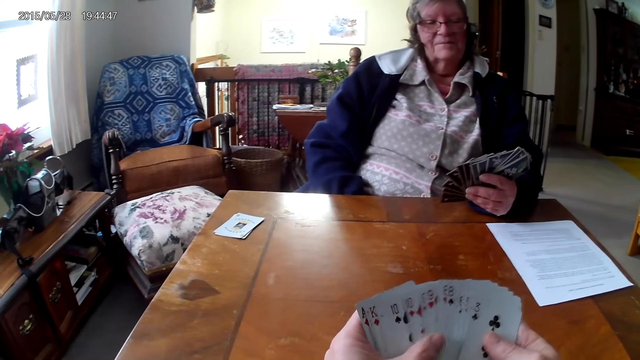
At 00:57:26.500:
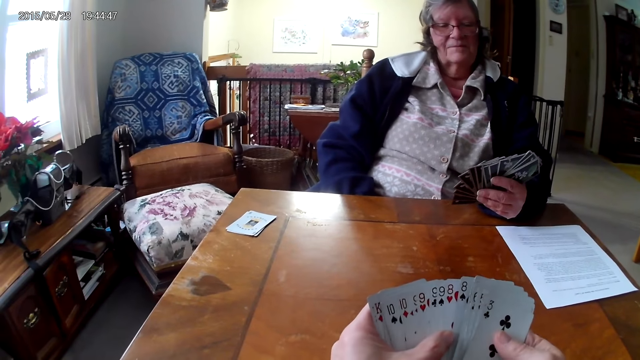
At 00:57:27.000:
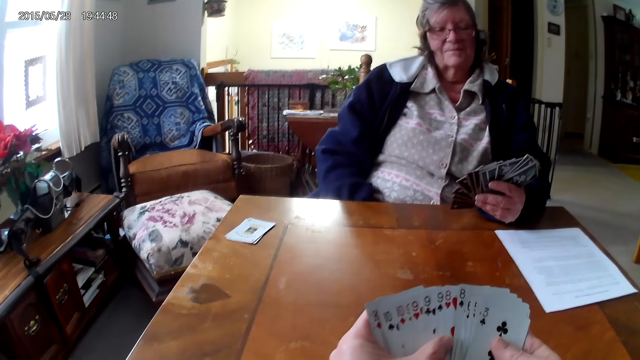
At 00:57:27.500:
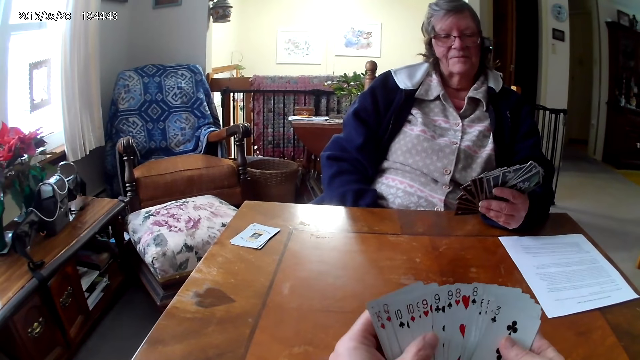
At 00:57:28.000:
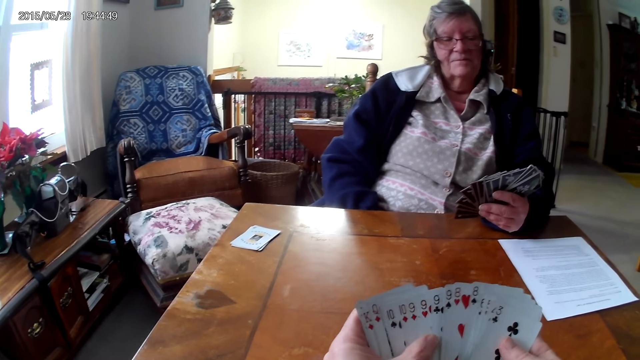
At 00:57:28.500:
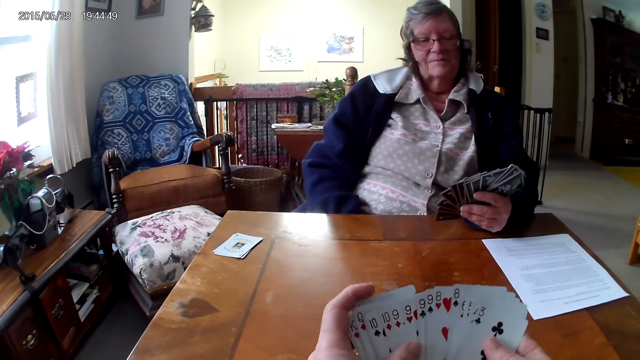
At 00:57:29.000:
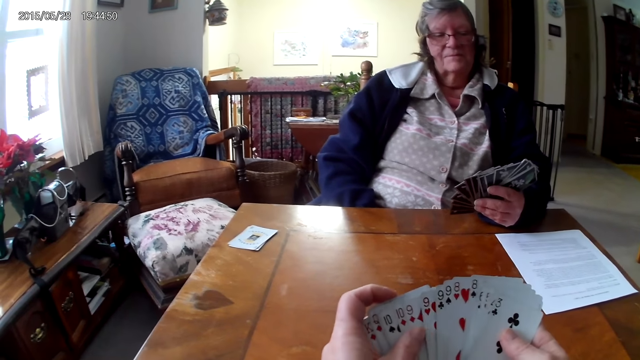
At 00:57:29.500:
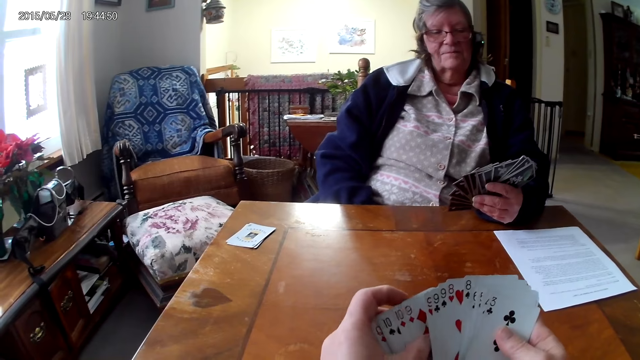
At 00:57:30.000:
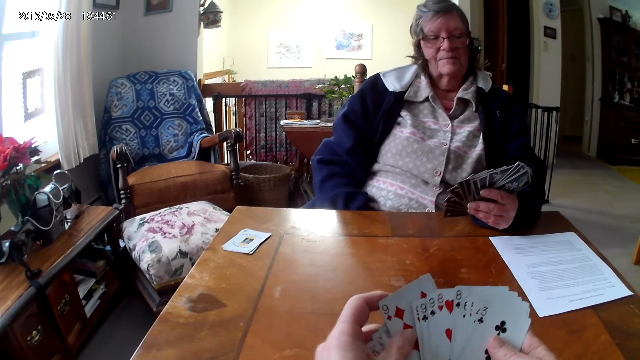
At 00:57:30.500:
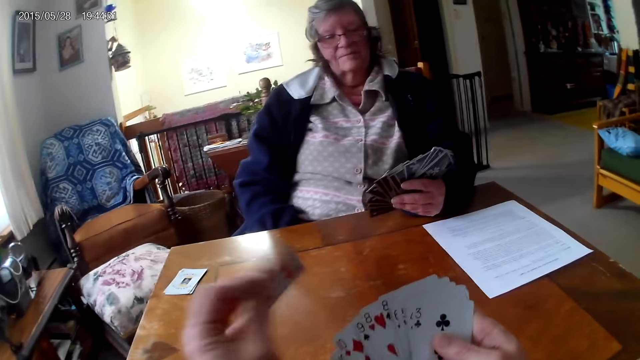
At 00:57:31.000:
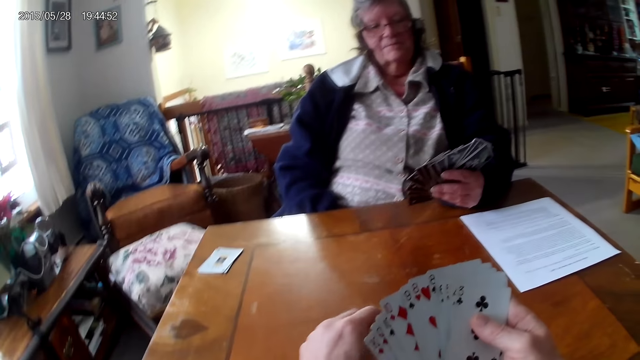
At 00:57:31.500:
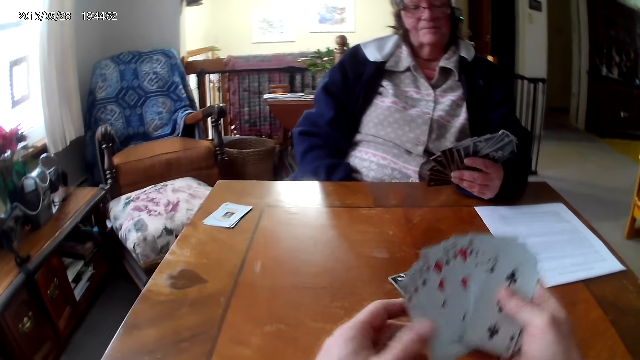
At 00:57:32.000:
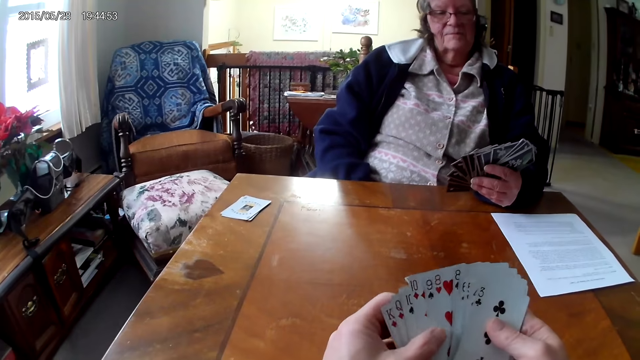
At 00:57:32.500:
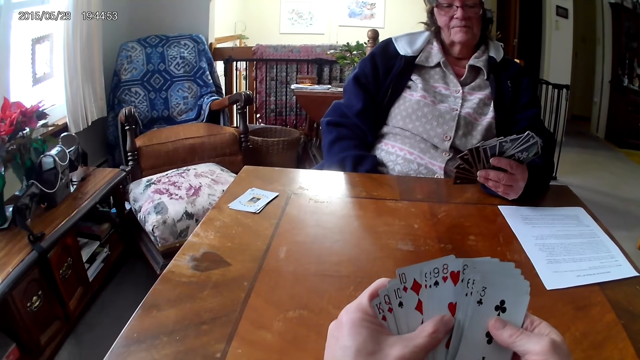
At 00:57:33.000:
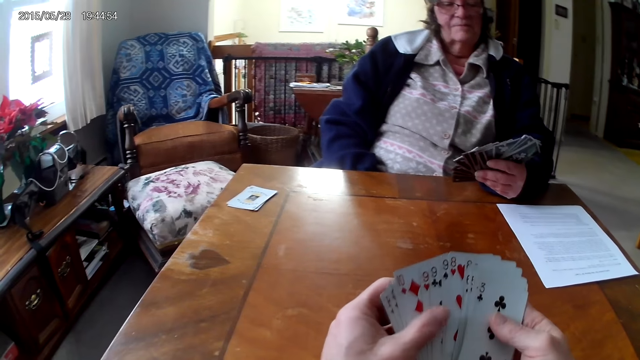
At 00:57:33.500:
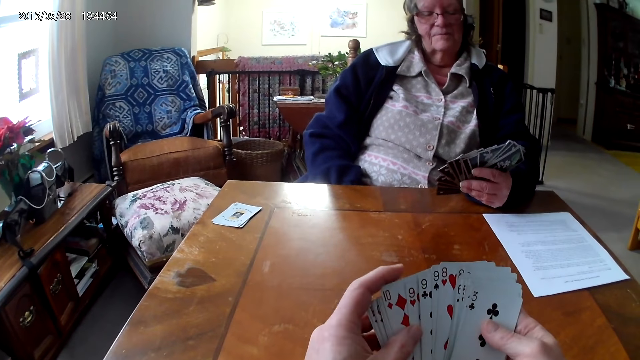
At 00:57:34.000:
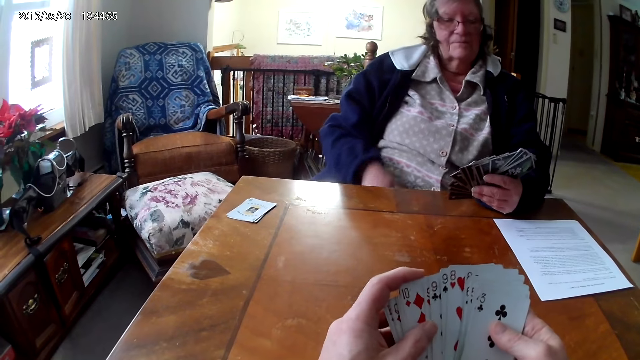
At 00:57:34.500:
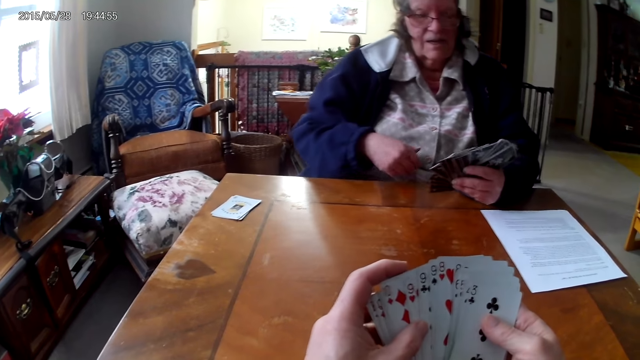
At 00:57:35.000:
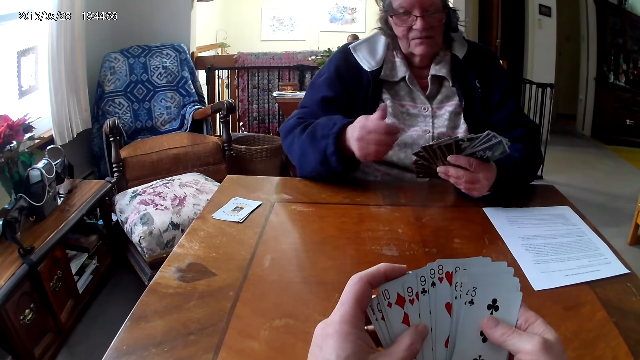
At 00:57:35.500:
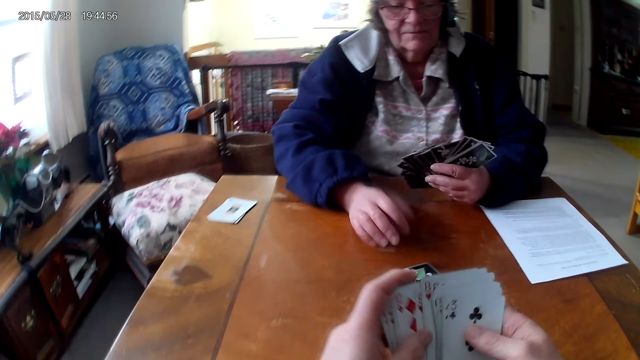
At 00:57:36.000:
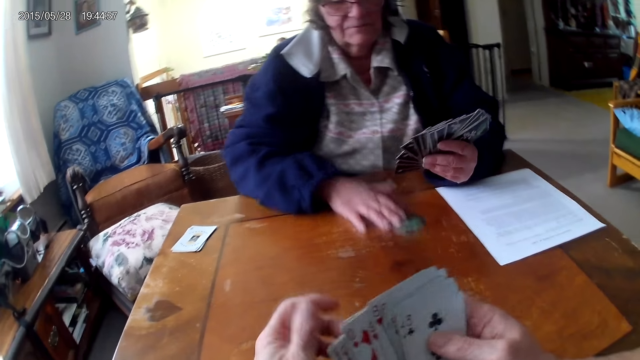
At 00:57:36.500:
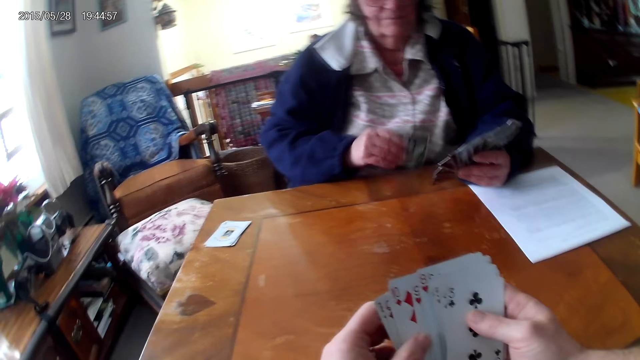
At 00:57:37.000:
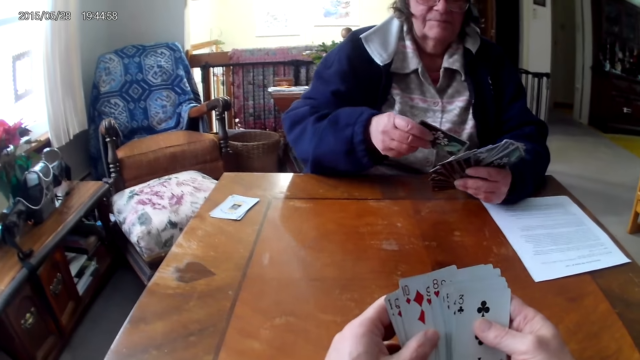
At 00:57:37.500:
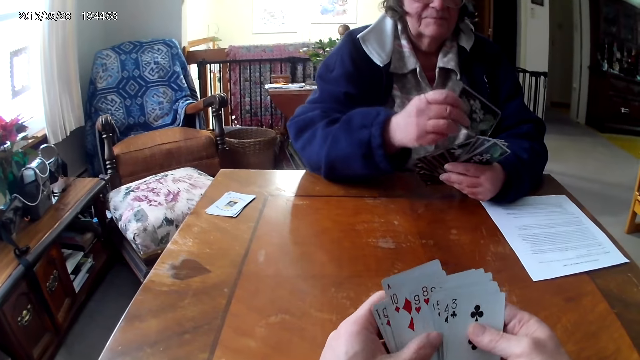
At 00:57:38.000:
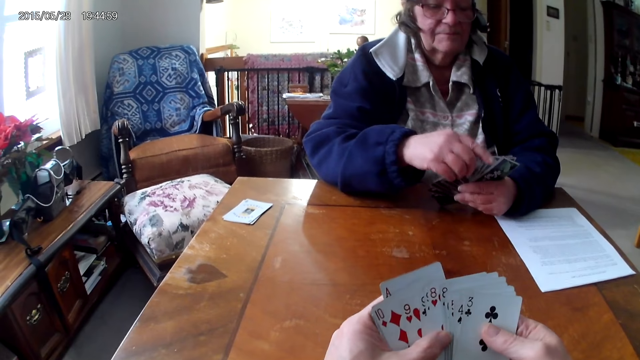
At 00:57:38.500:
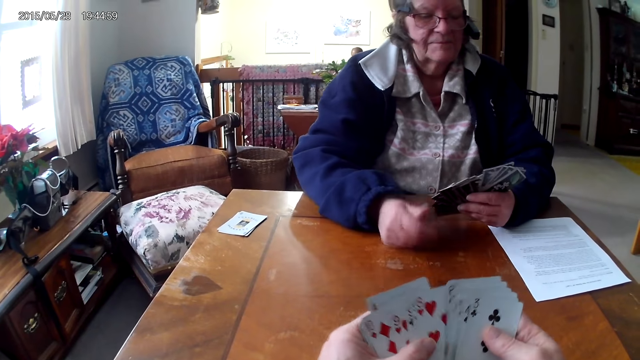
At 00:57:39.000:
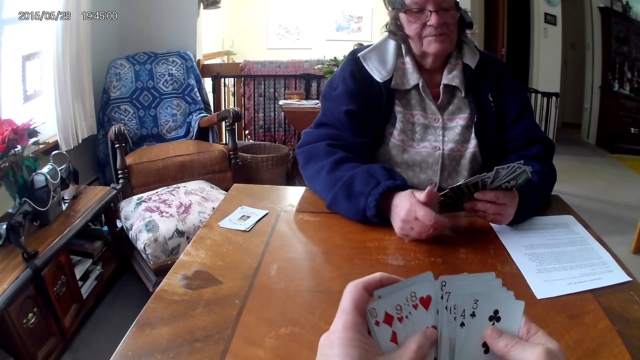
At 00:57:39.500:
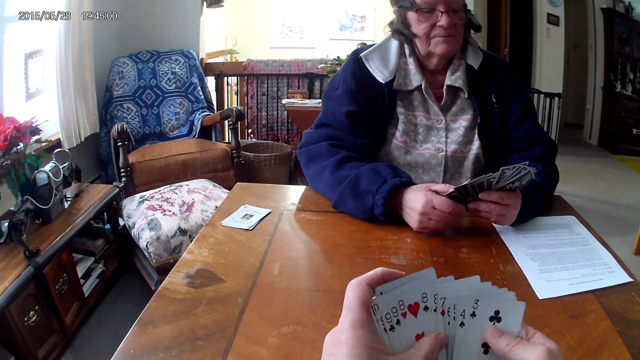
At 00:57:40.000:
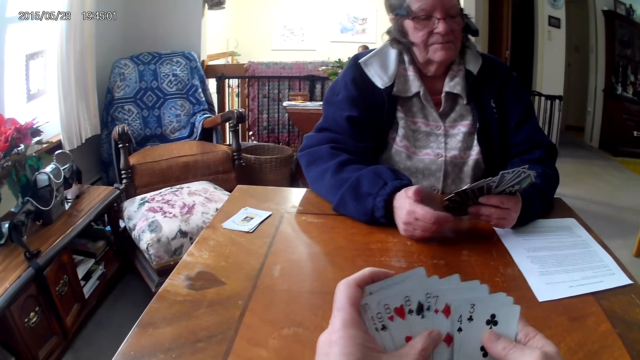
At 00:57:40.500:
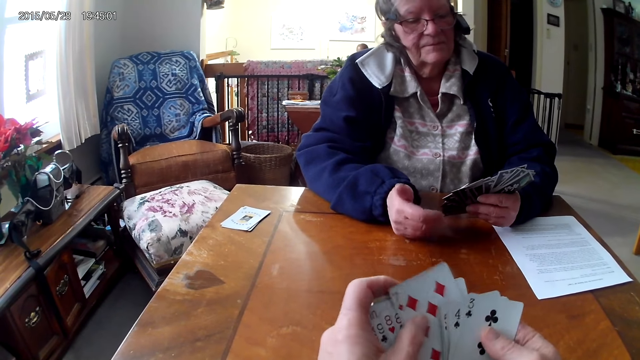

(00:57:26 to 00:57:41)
The camera wearer puts the card on the table. A woman picks up the card from the table. The camera wearer looks at the cards.

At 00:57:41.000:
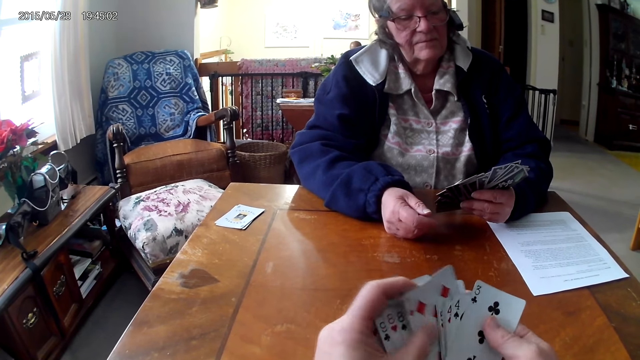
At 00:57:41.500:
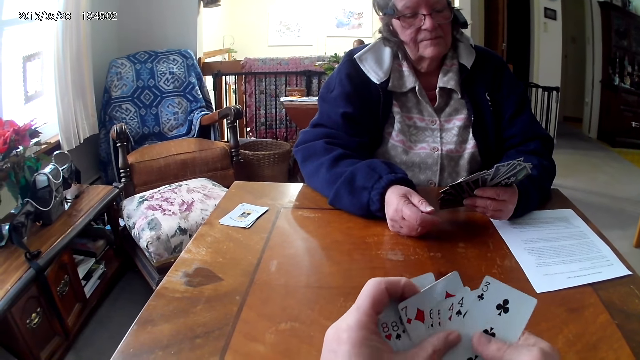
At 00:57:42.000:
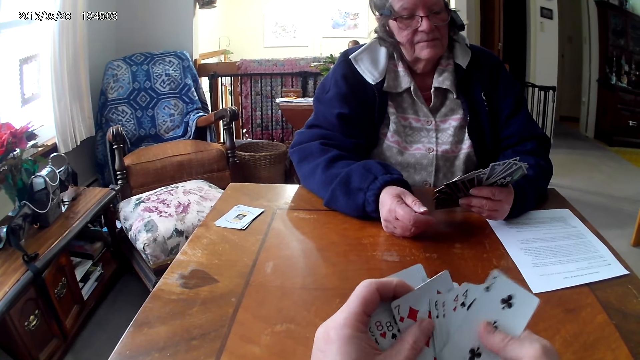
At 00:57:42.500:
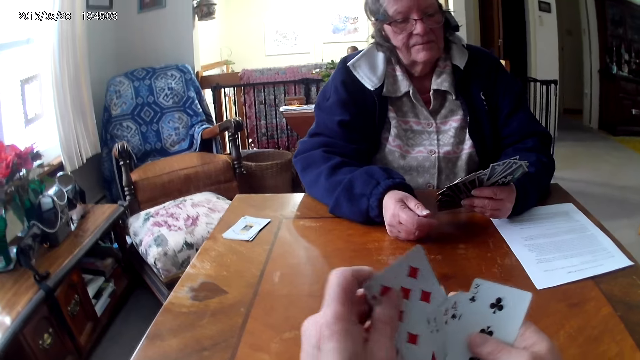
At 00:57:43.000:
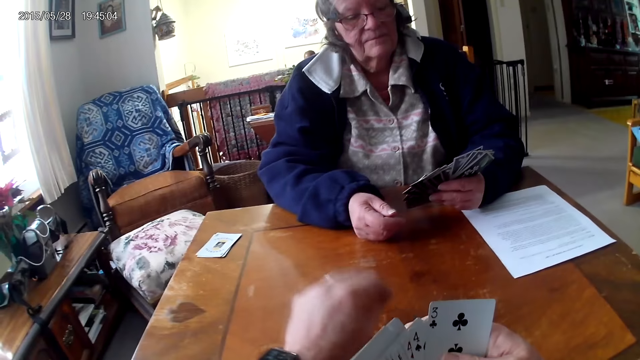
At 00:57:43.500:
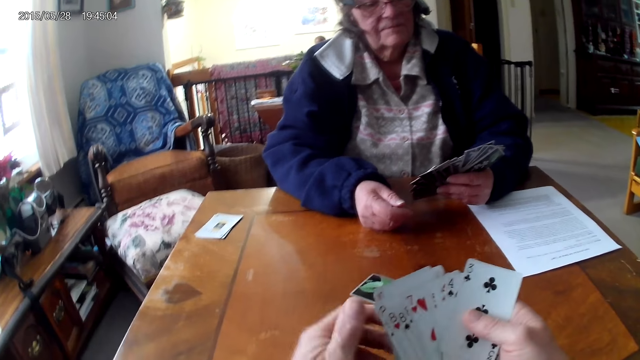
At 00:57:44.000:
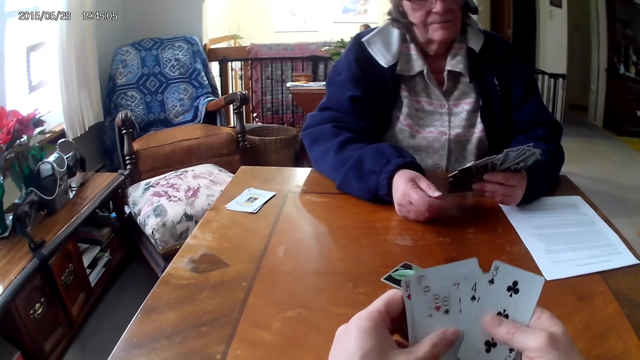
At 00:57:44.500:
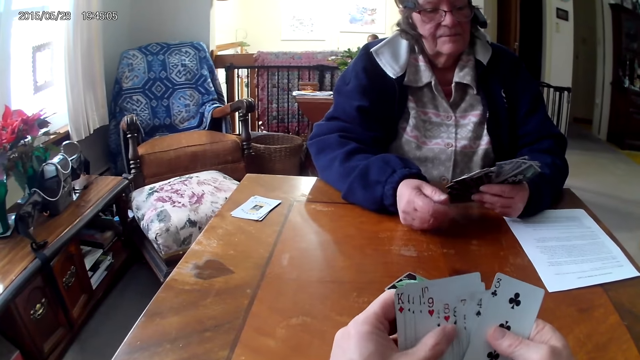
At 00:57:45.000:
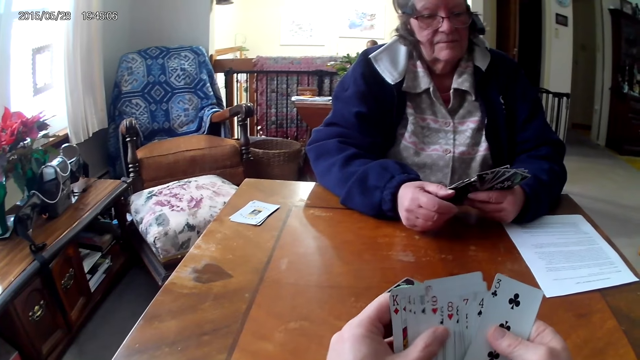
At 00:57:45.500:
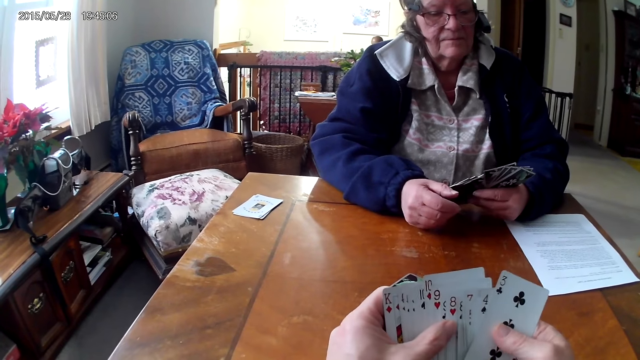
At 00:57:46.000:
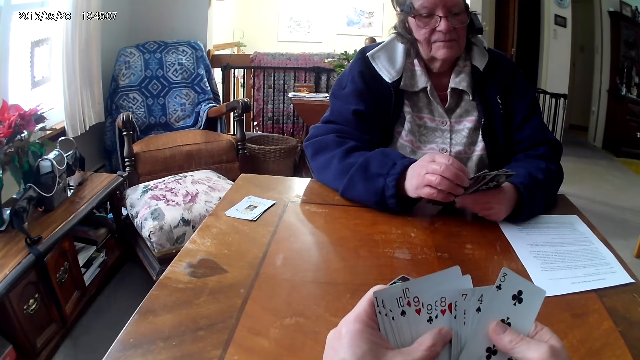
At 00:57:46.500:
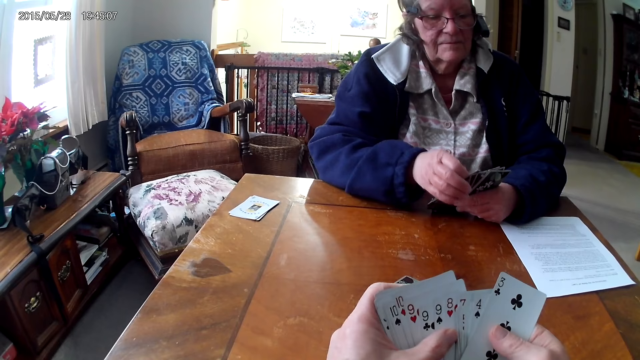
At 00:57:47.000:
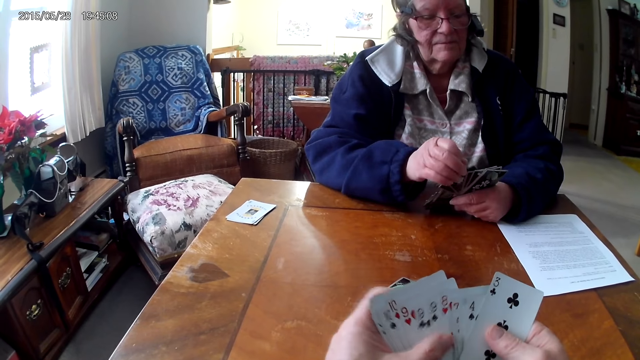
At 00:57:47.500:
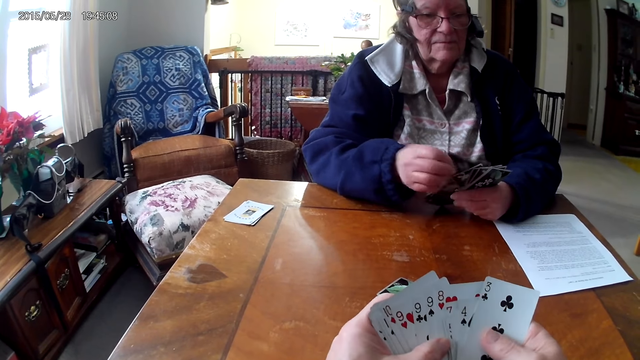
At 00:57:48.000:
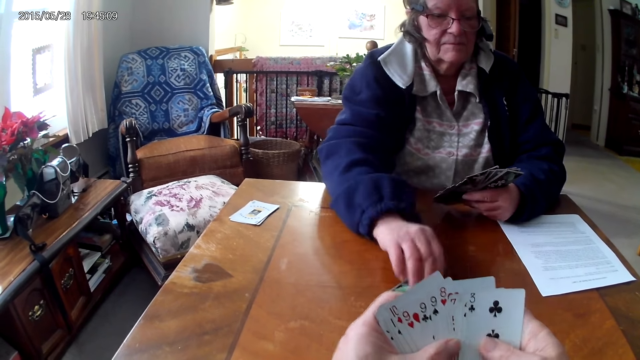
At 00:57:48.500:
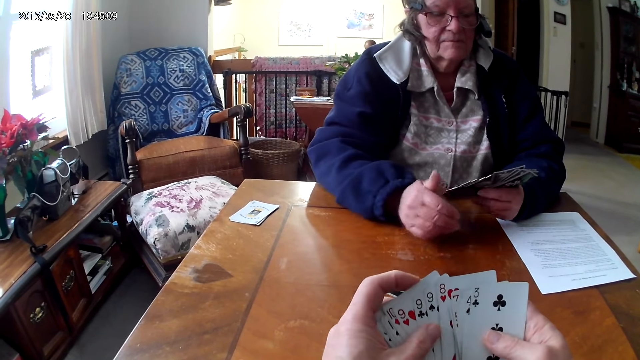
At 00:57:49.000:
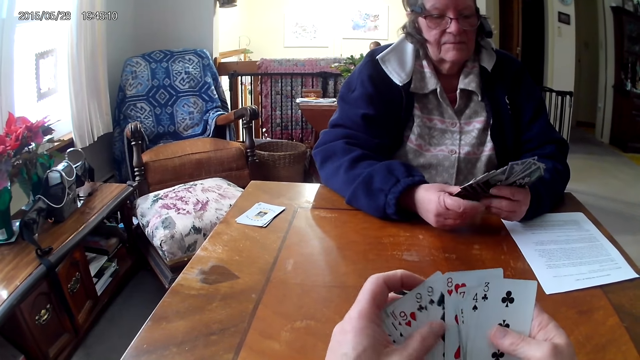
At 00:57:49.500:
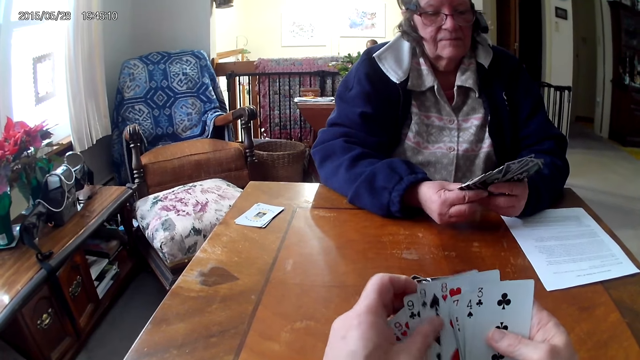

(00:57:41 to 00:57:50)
The camera wearer puts the card on the table. A woman puts the card on the table.
